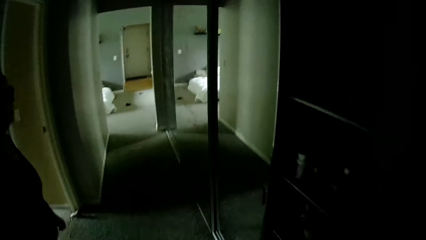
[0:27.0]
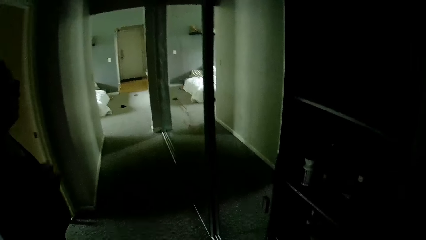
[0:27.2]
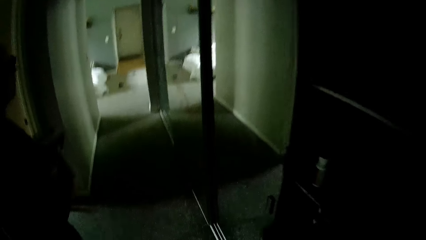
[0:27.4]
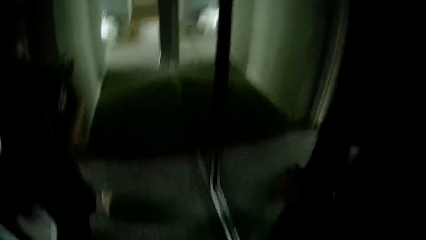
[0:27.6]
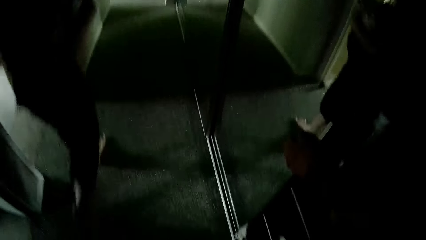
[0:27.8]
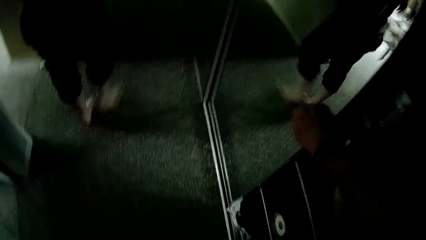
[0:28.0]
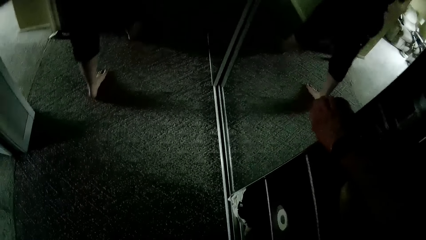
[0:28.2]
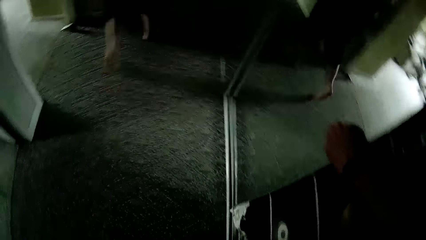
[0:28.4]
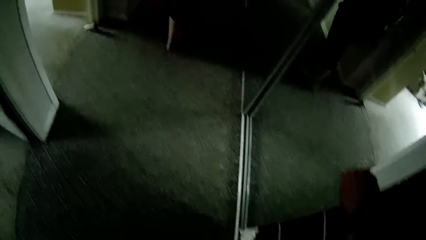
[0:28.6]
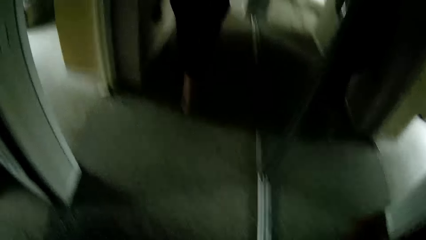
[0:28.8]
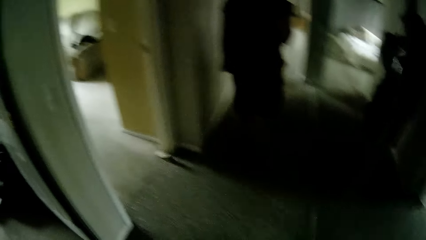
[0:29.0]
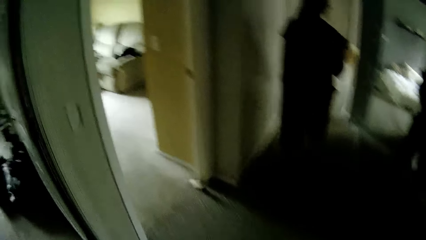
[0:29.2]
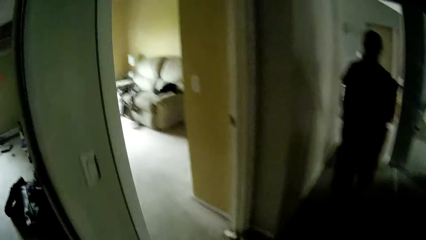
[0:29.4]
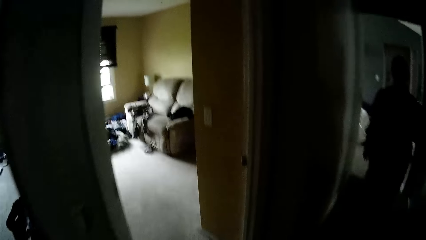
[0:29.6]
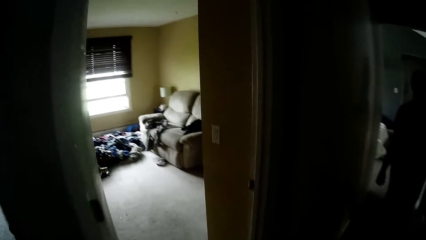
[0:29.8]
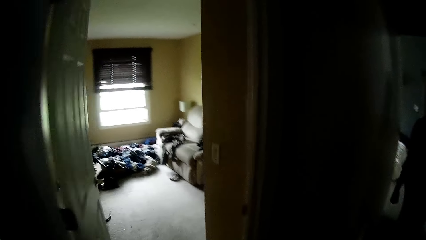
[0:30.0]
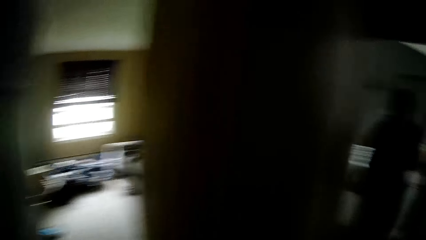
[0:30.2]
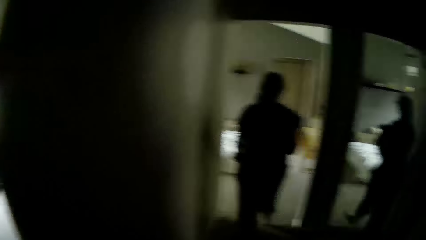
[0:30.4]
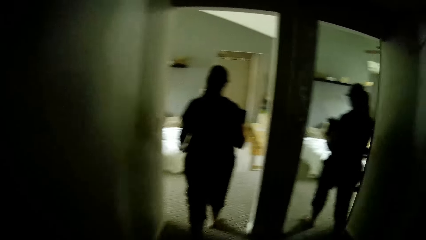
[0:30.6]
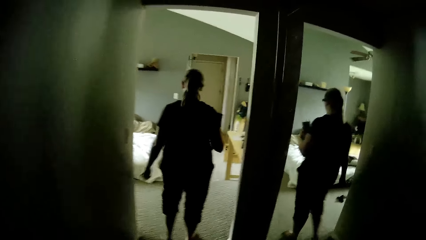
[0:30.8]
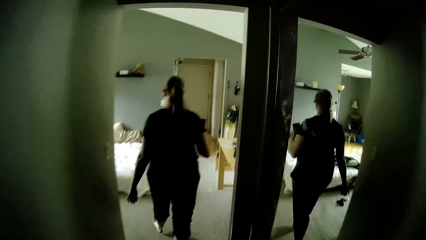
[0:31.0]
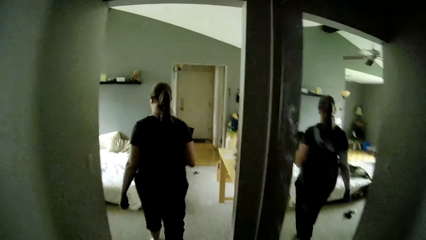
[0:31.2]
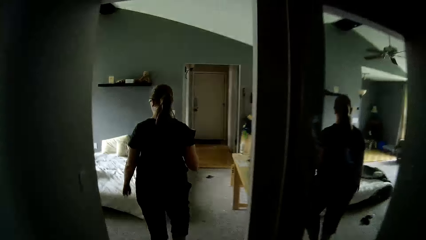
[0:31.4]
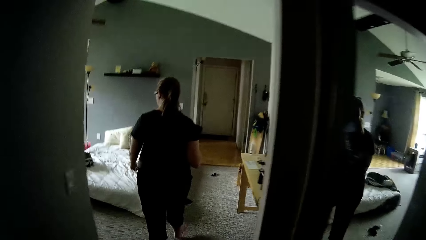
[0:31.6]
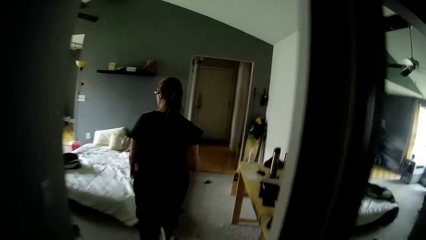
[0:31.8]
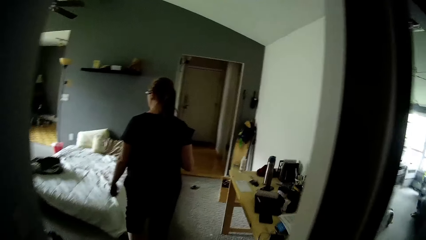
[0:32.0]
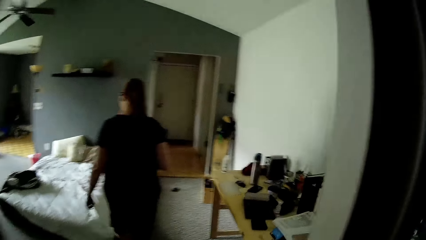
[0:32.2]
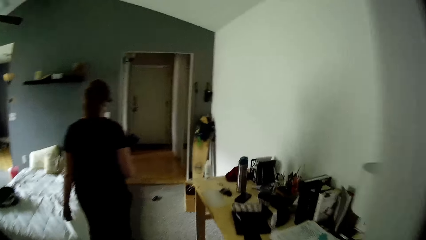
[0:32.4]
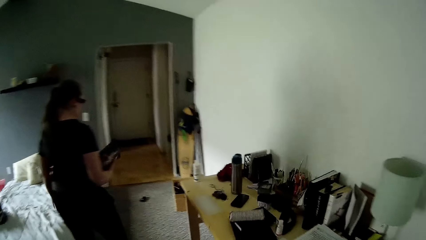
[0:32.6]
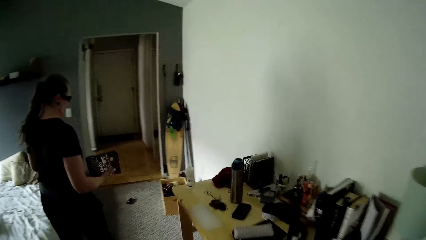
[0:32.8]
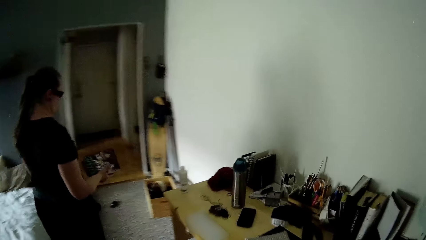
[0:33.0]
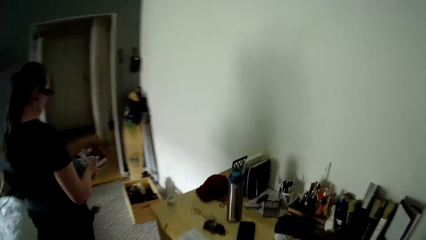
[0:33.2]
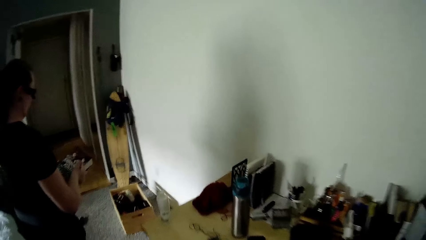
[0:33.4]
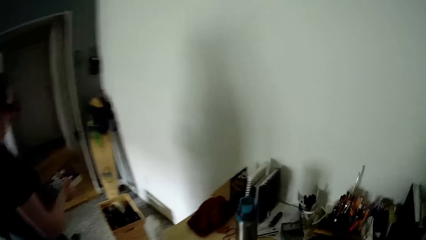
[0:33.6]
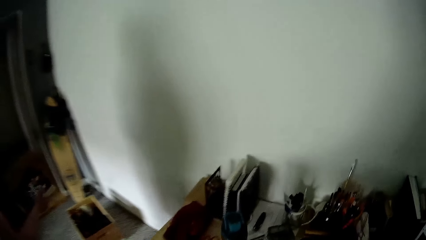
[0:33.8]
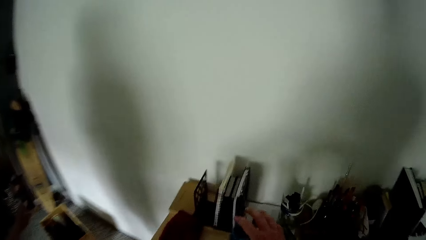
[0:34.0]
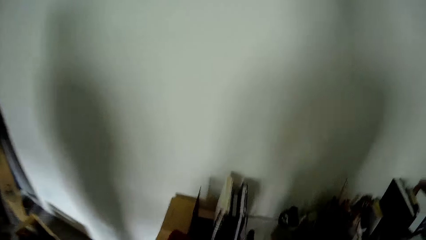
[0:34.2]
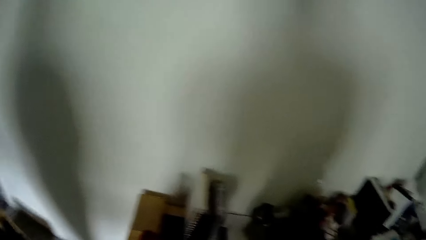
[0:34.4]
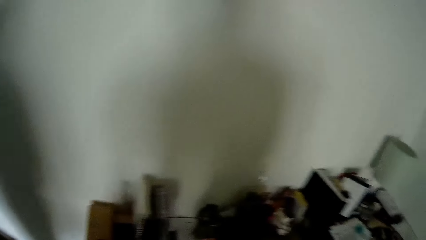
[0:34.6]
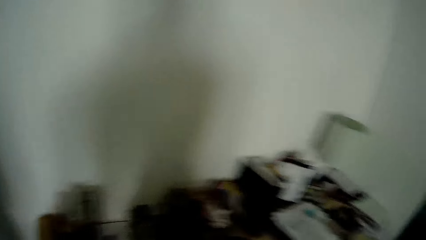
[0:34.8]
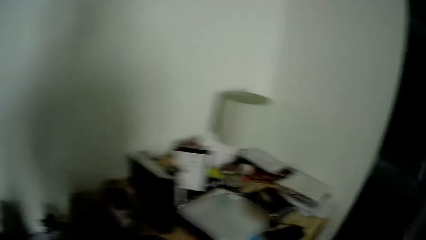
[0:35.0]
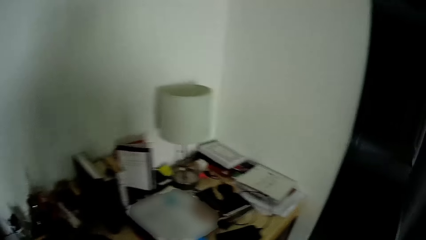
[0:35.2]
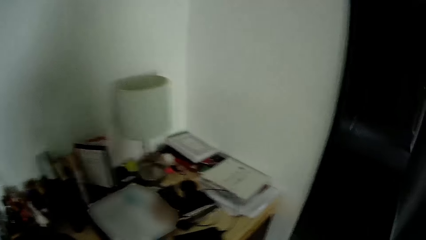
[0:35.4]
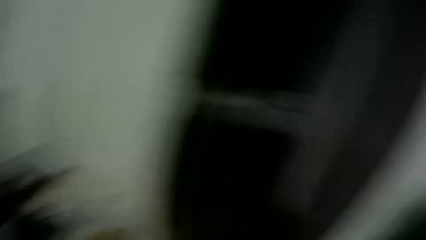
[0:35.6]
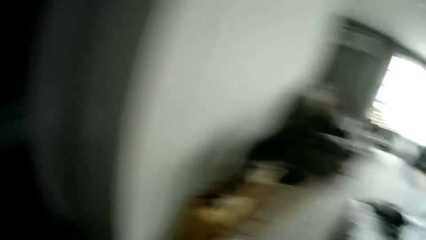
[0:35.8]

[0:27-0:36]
The camera wearer walks around the house. They walk into a bedroom. They look around the room.

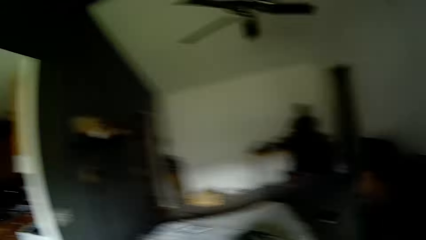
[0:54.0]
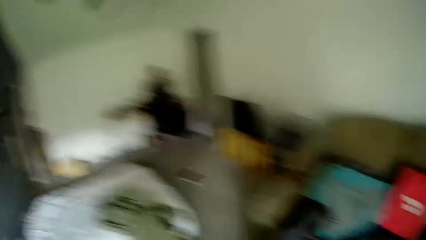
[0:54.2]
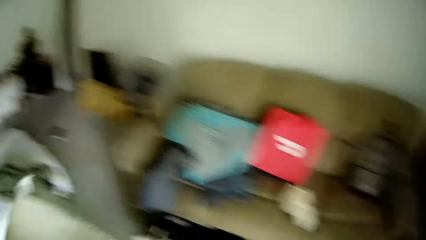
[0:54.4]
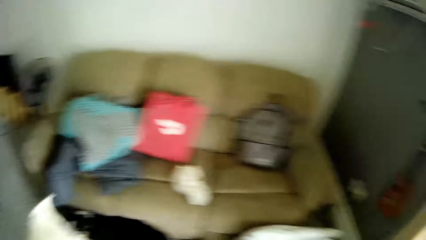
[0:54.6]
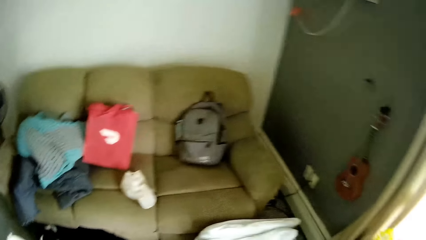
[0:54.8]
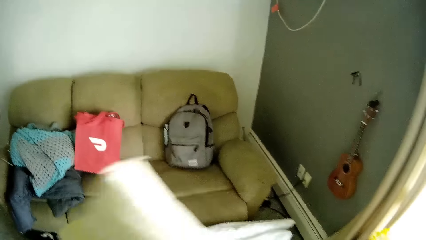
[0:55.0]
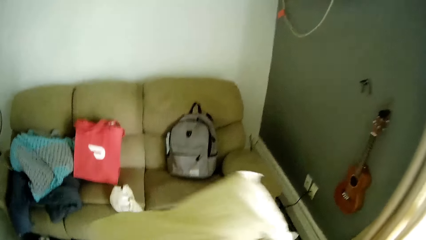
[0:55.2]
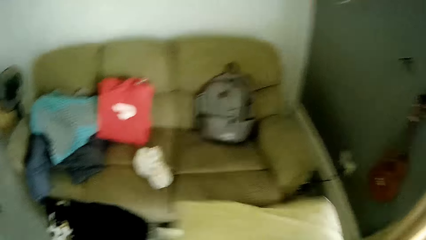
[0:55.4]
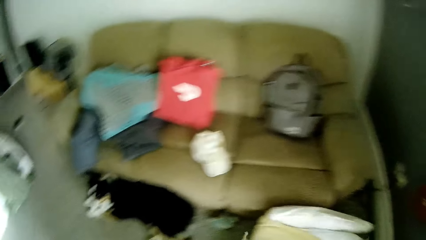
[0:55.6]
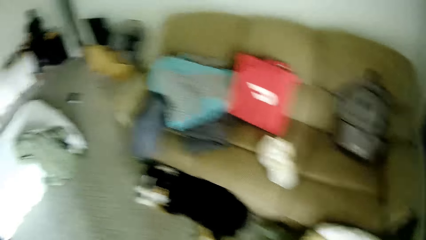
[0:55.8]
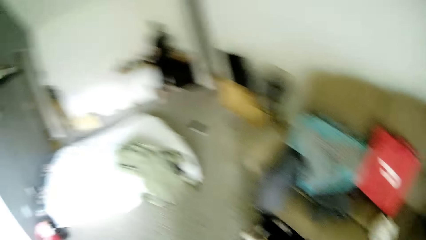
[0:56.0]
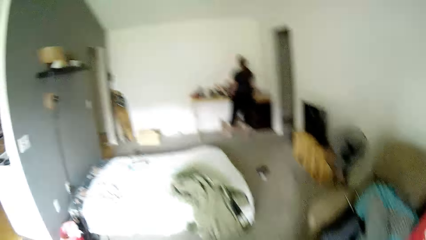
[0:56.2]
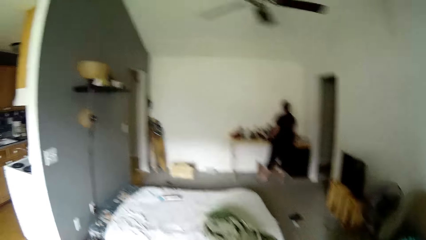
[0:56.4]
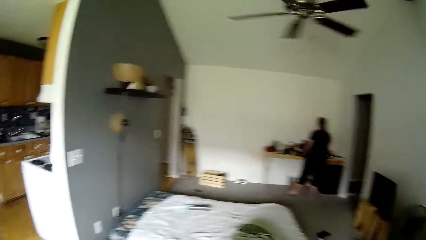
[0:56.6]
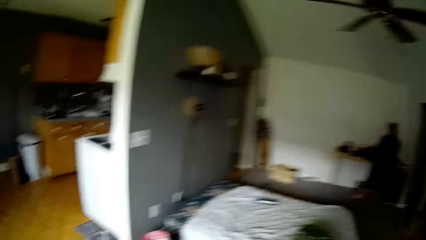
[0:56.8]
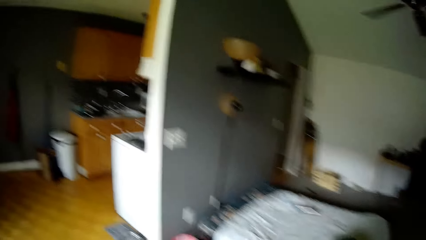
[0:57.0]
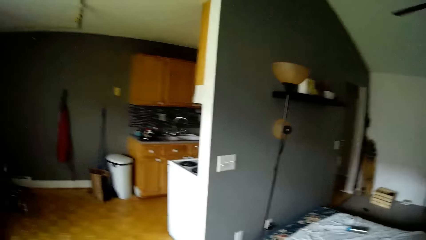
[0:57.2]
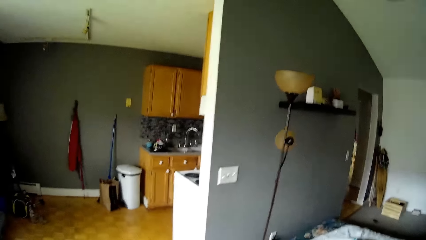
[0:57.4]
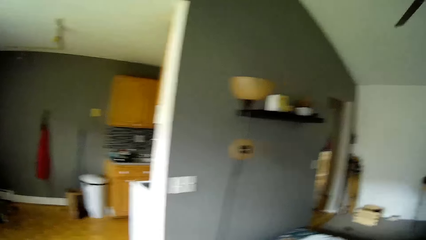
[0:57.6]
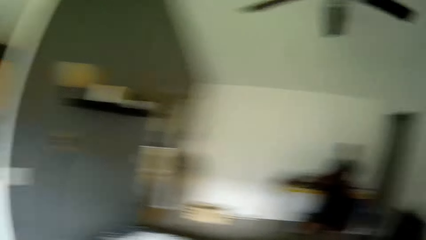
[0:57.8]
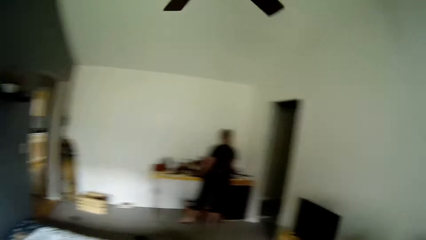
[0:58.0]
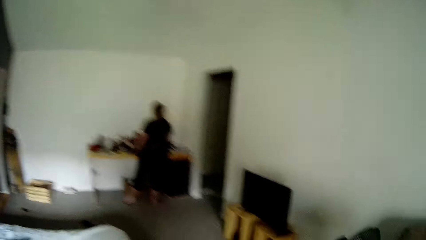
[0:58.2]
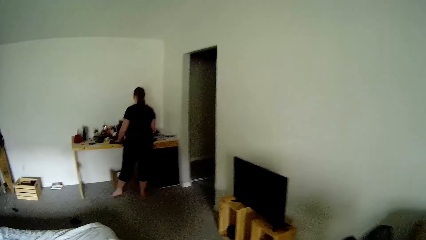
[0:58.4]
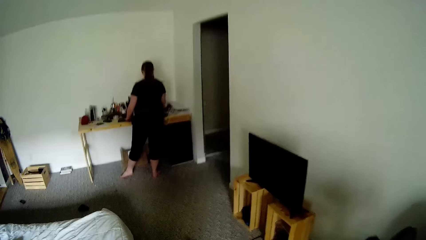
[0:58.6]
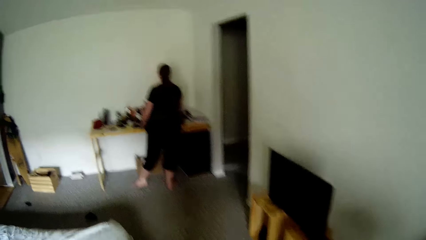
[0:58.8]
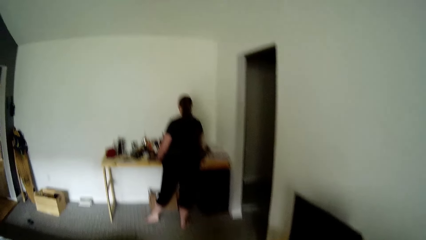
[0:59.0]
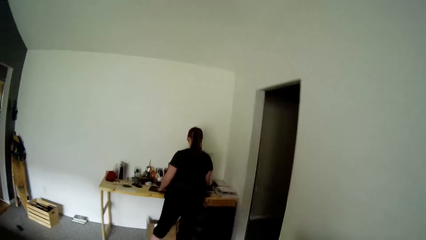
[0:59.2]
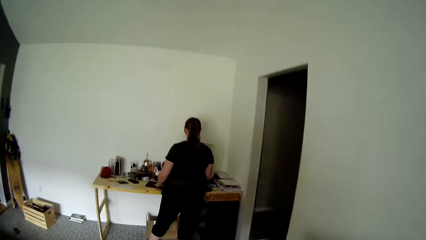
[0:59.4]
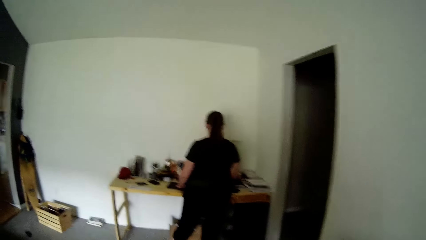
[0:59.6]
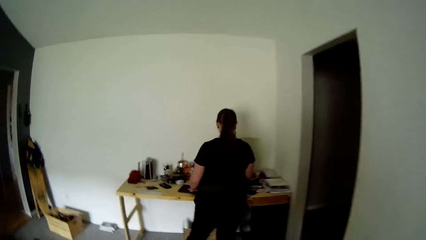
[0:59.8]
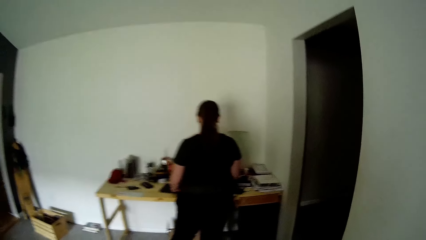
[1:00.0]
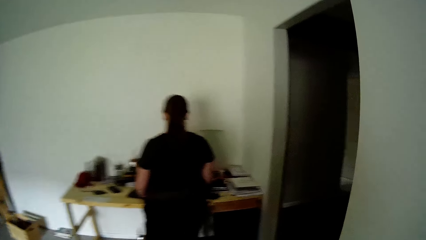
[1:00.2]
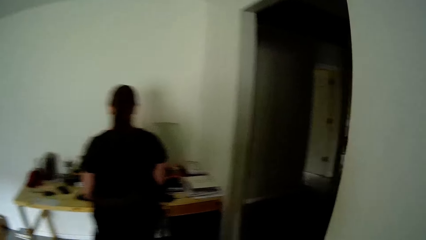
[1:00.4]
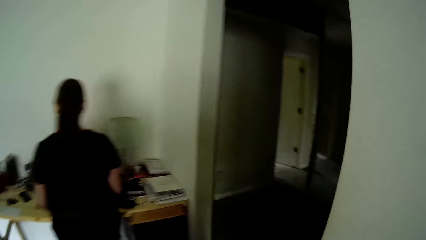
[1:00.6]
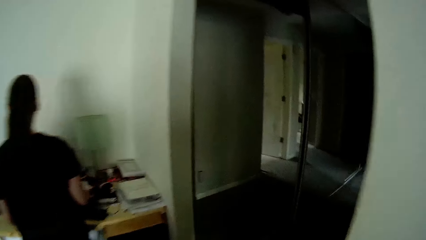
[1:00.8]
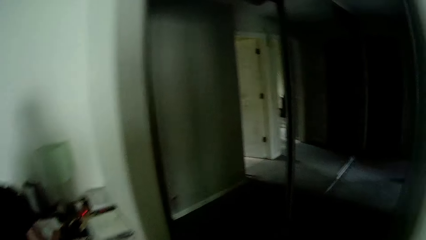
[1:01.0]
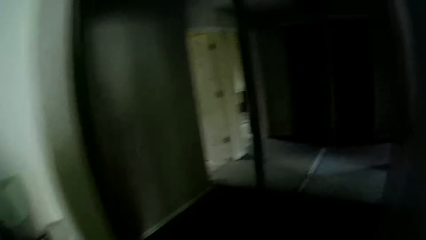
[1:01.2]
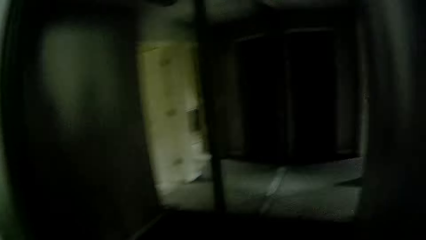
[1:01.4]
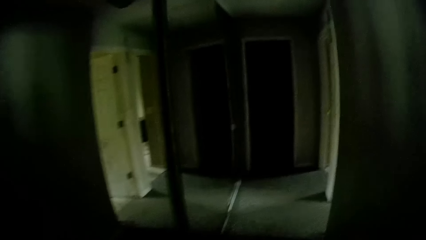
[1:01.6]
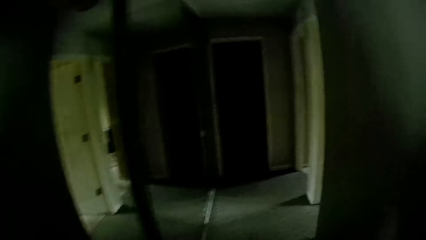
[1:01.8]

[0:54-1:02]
The camera wearer drops the pillow in his right hand on the floor. He walks to the next room.
